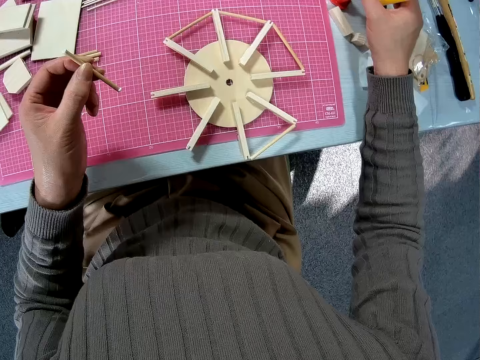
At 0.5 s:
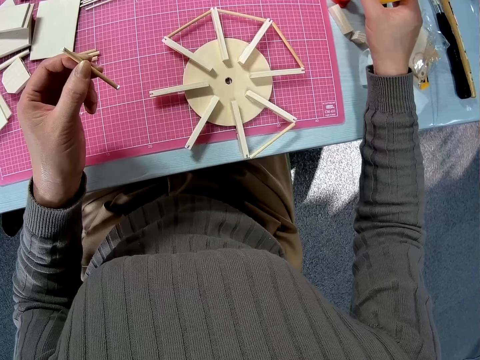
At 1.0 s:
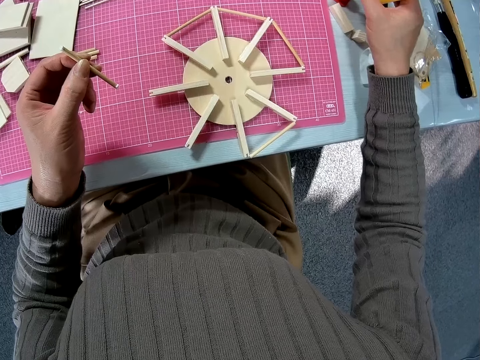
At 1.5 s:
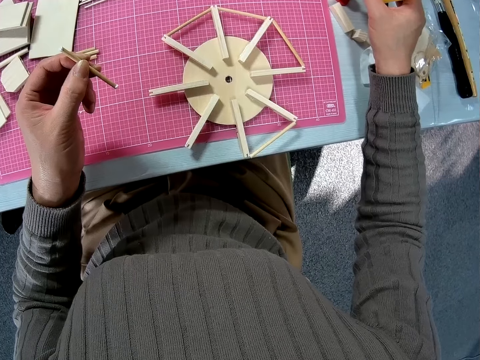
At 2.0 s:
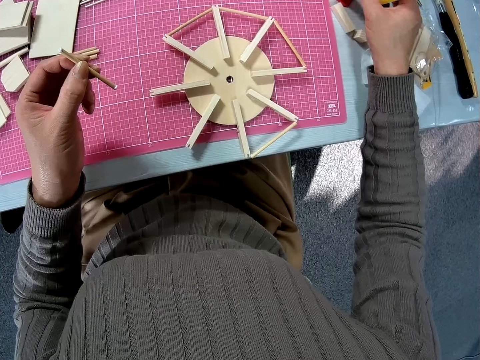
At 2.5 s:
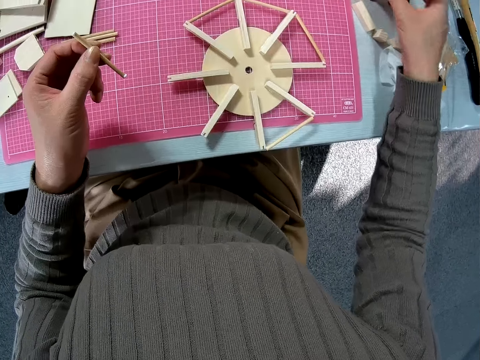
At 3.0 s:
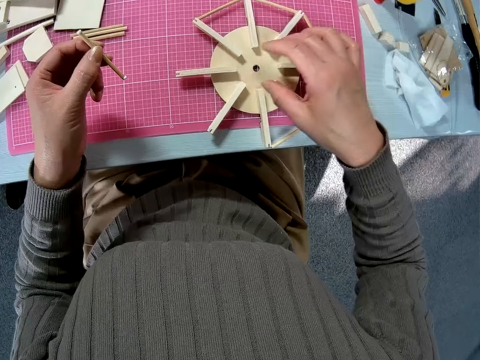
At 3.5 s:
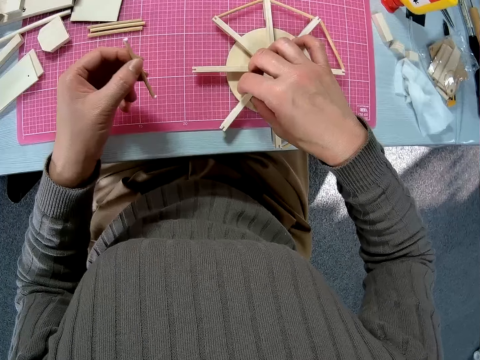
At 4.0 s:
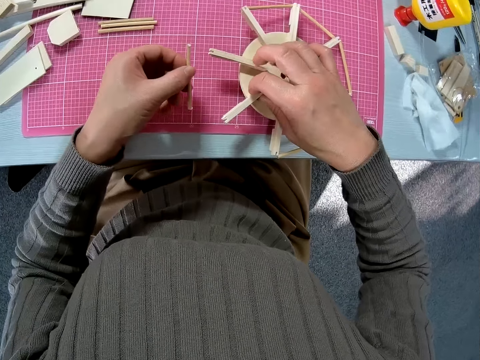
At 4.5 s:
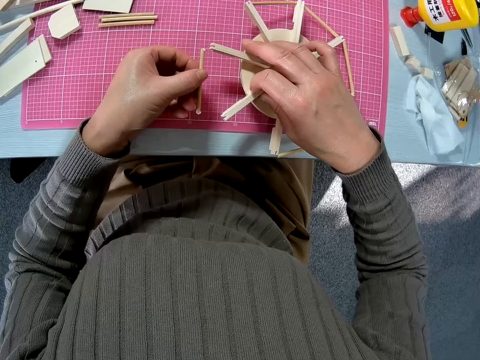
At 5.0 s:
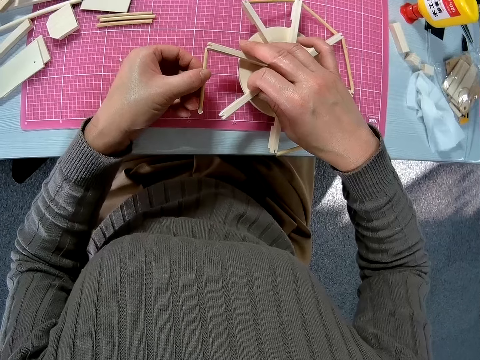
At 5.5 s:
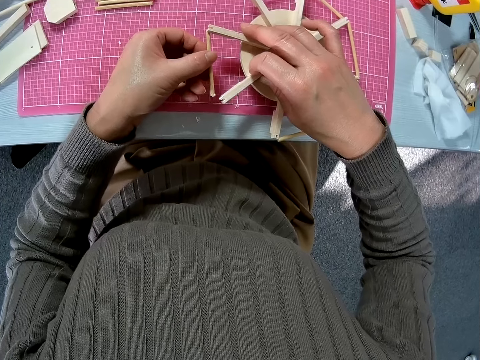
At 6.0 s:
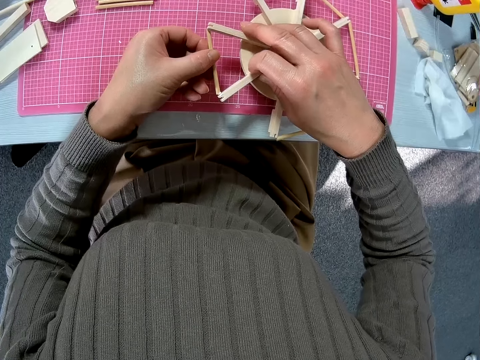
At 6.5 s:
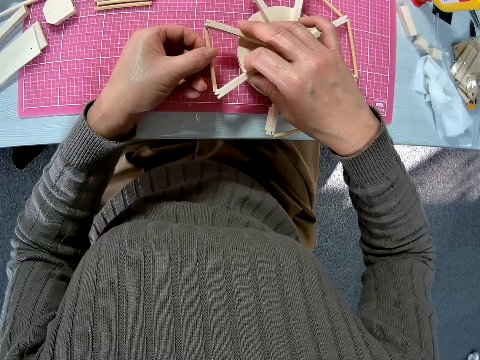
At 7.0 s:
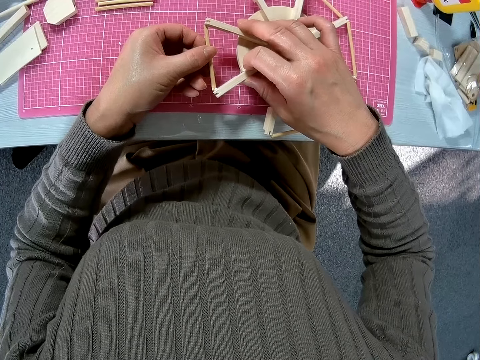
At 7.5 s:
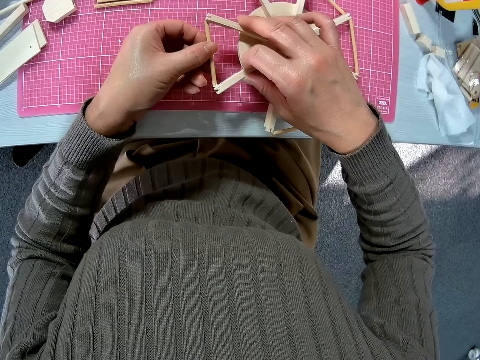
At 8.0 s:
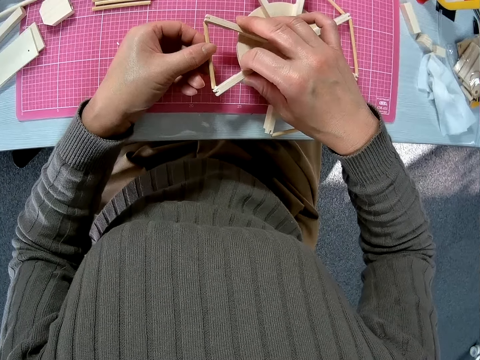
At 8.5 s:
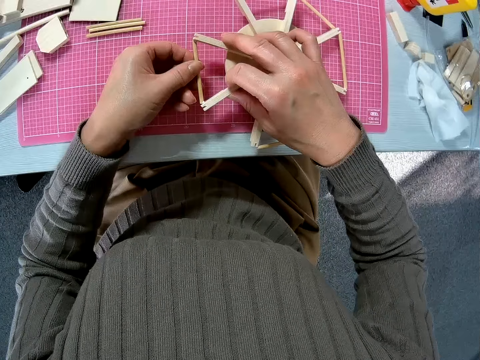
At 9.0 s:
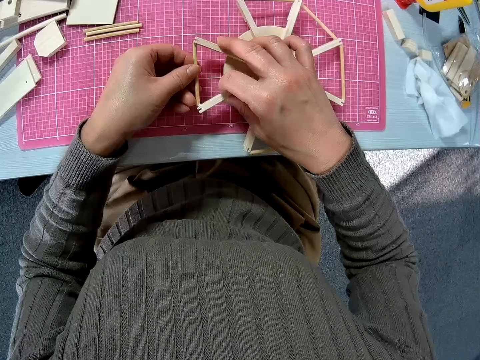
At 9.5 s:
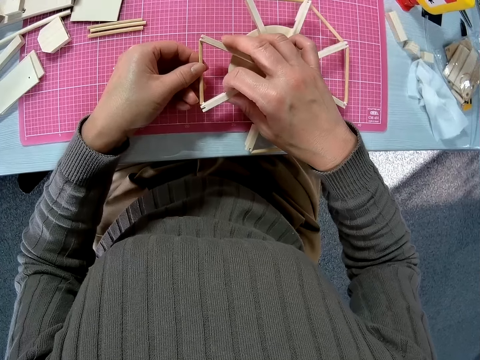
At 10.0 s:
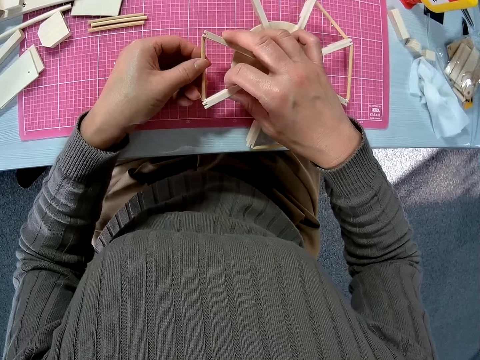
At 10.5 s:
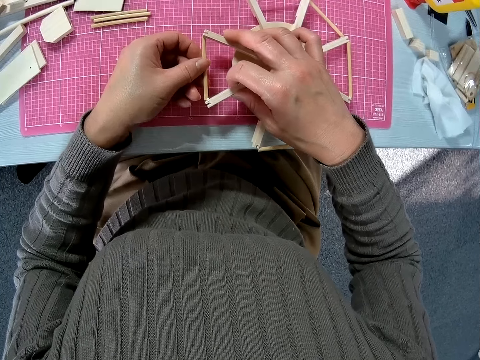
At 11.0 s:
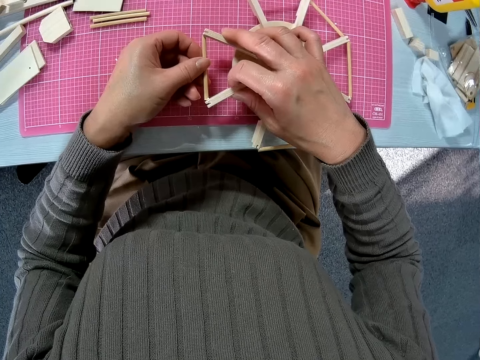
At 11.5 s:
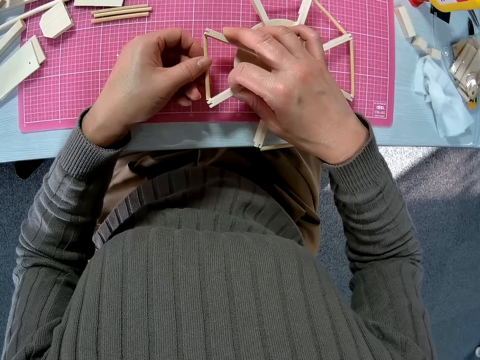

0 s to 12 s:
The camera wearer is at a table. She holds a wood piece for a ferris wheel toy in her left hand. She holds a wood piece with her right hand. She attaches the wood piece in her left hand to the circular wood piece in her right hand.

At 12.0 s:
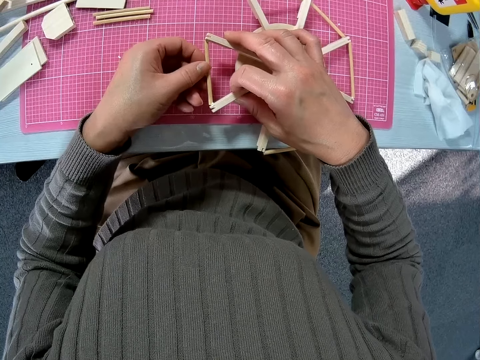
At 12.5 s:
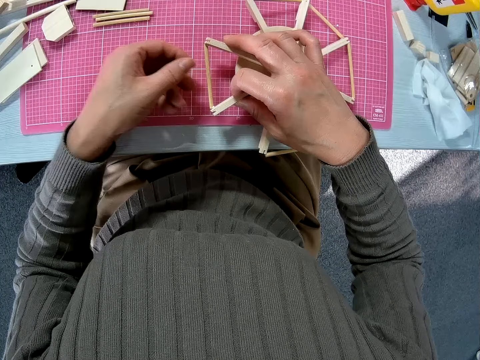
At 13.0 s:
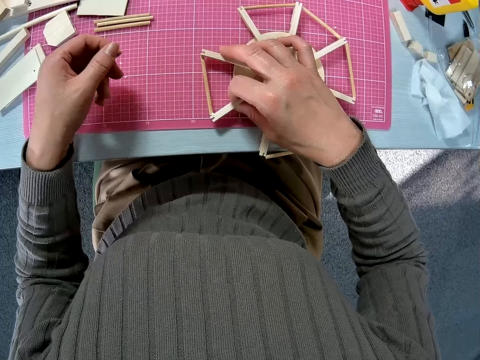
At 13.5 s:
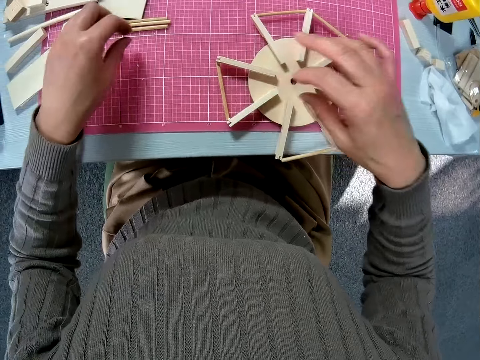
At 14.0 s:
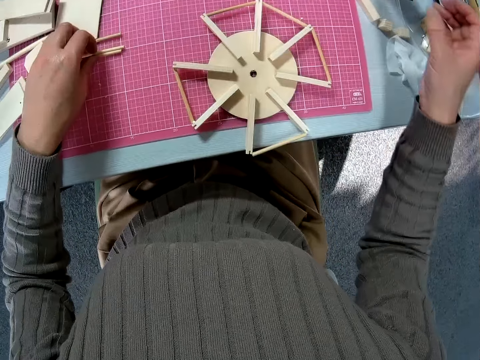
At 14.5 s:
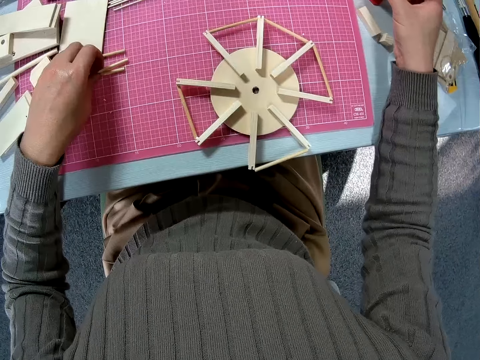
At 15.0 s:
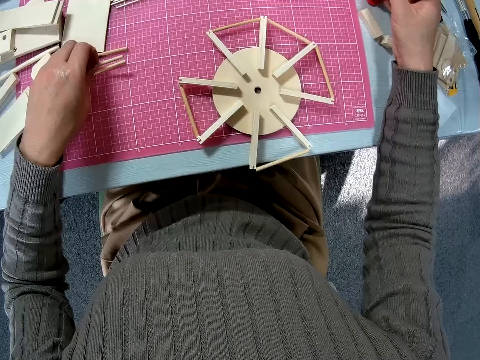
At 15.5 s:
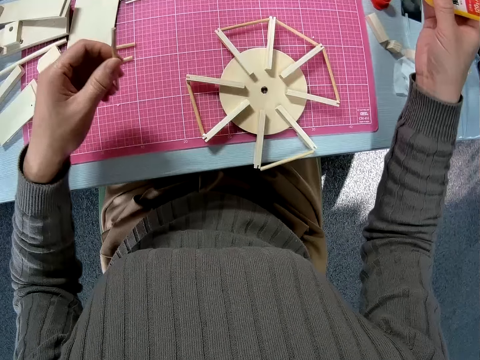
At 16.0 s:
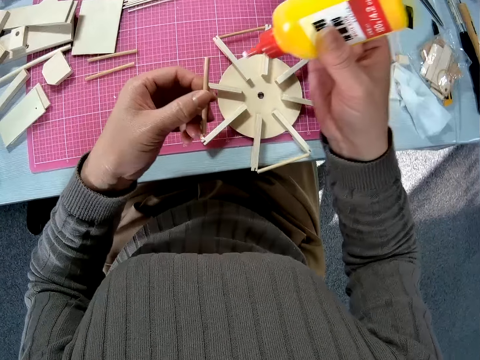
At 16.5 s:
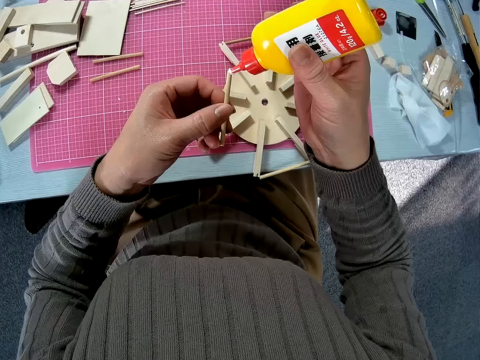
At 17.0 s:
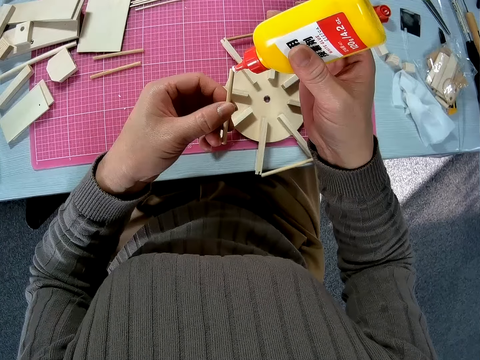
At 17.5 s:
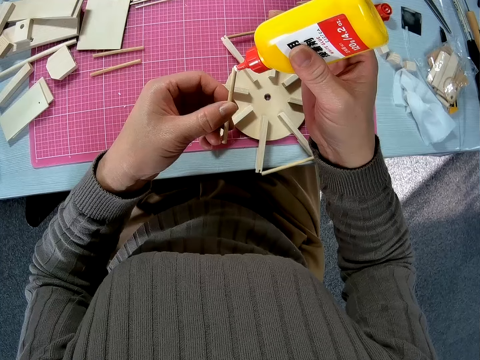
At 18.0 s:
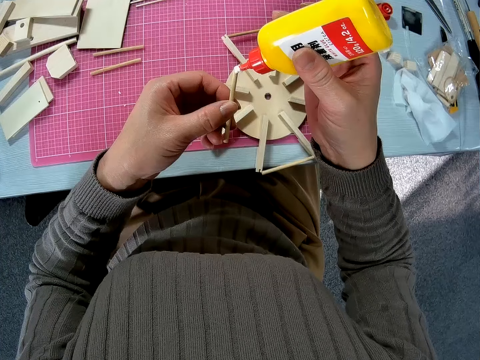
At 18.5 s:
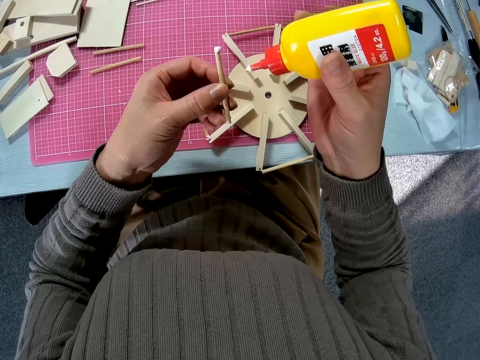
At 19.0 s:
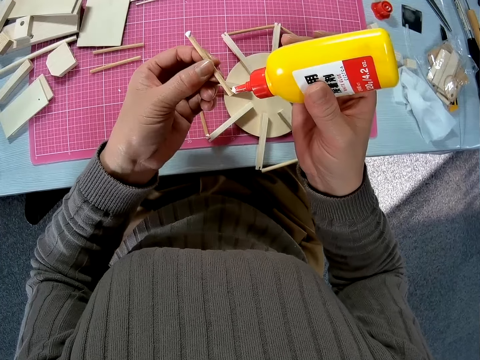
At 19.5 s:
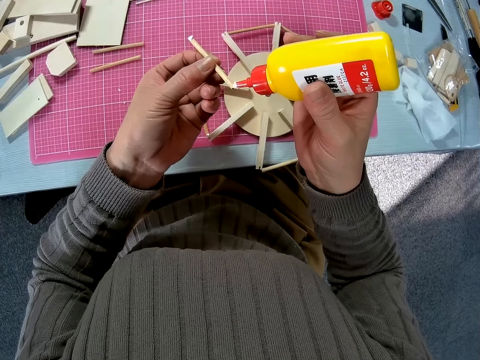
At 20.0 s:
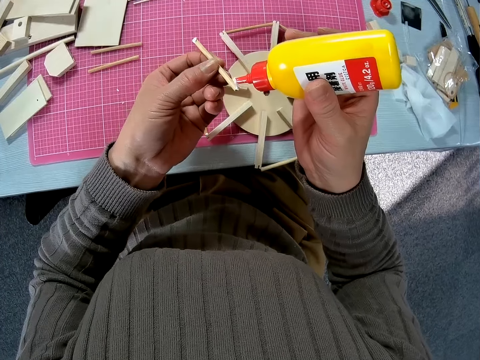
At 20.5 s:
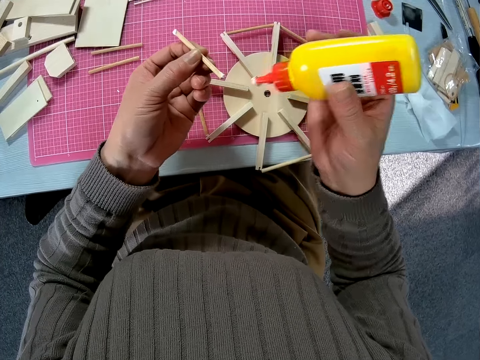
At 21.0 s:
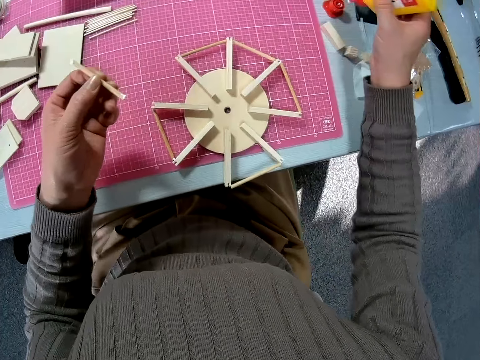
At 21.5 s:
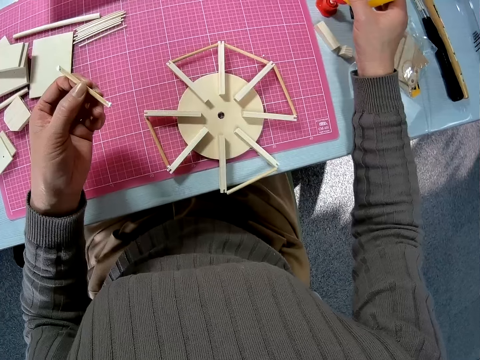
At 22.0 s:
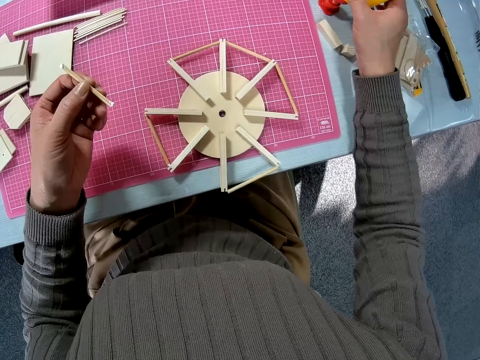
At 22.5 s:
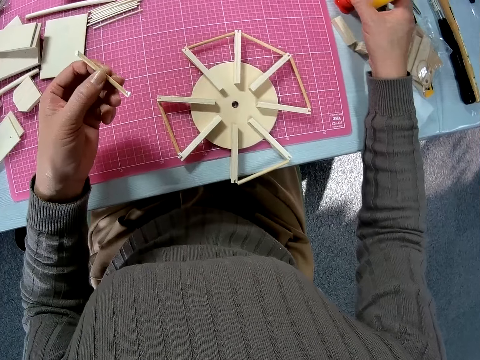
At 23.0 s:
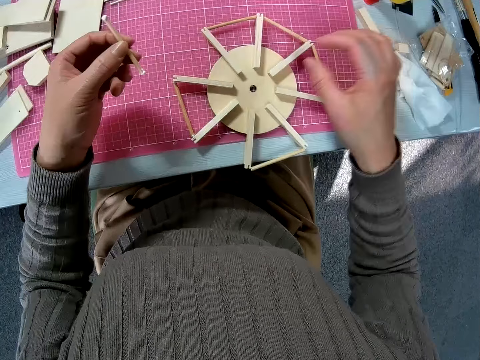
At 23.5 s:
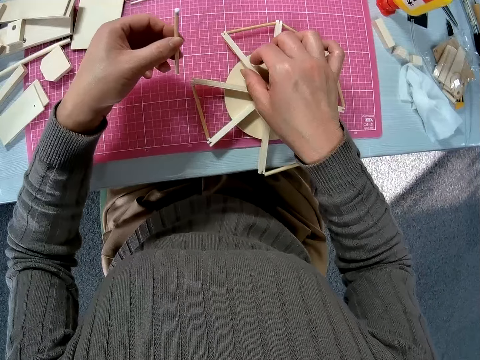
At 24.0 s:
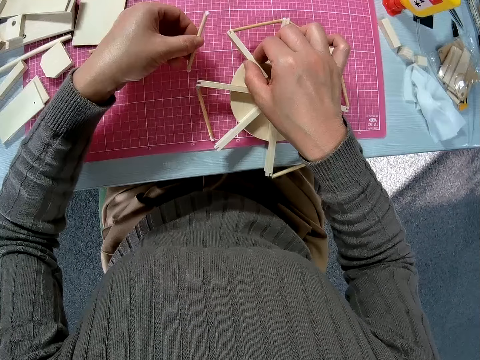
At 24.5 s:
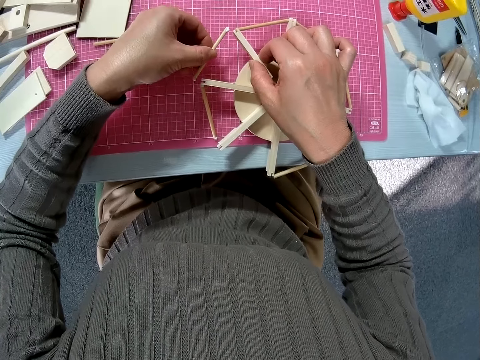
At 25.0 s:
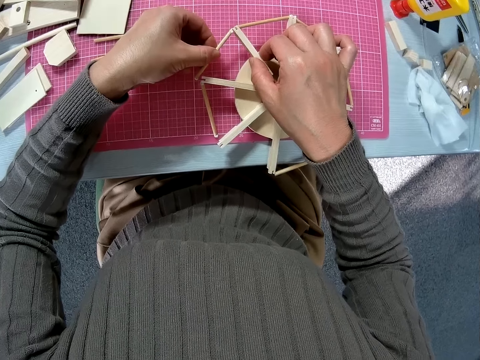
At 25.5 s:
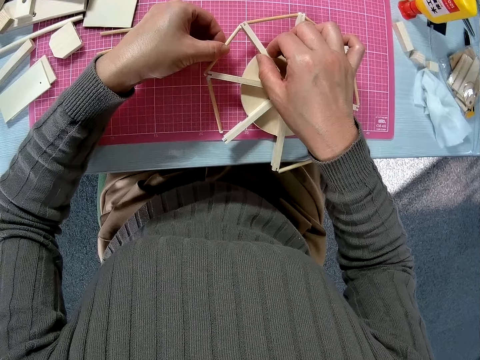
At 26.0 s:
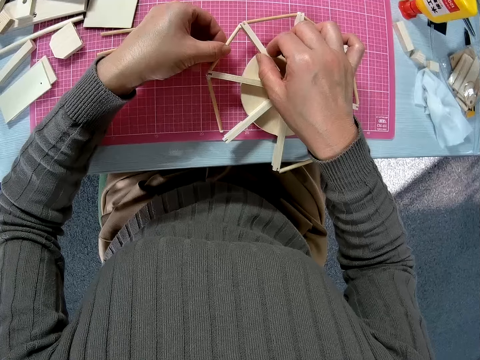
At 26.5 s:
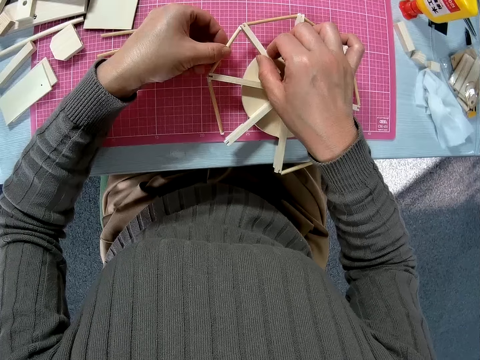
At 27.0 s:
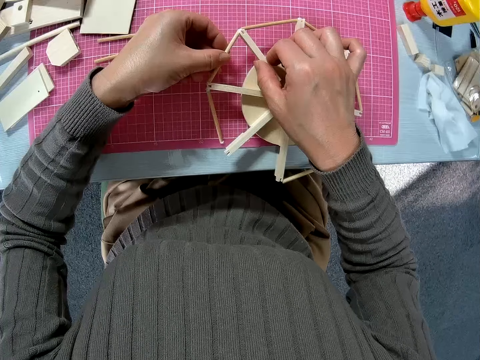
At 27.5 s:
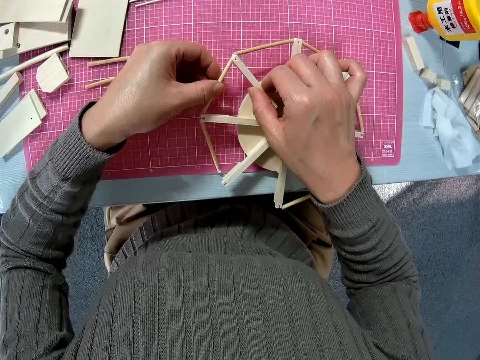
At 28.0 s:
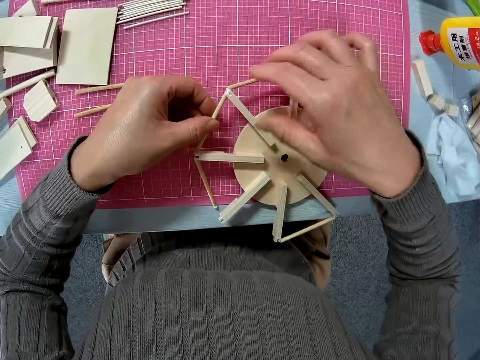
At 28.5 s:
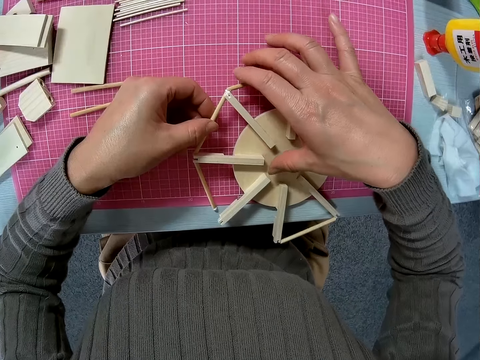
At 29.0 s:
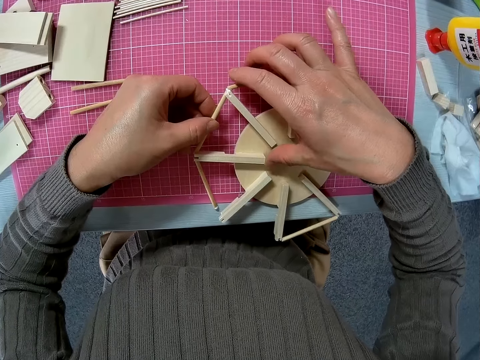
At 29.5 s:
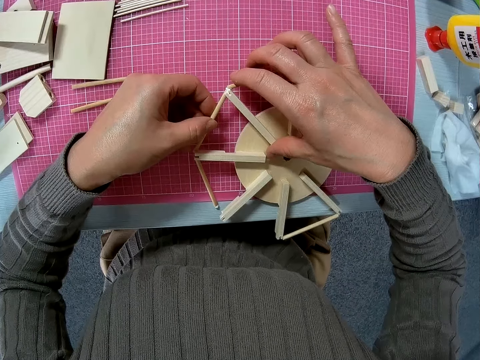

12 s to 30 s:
The camera wearer rests the woodcraft on the table. She takes an adhesive bottle on the table with her right hand. She takes a wood piece with her left hand from a board. She applies adhesive to the wood piece in her left hand. She drops the adhesive bottle on the table. She grabs the woodcraft on the table. She attaches the wood piece in her left hand to the circular wood piece on the board.
